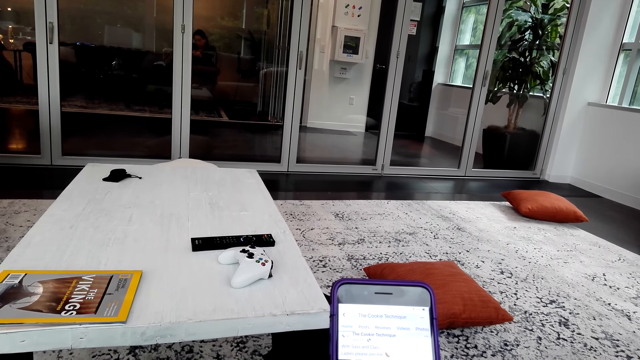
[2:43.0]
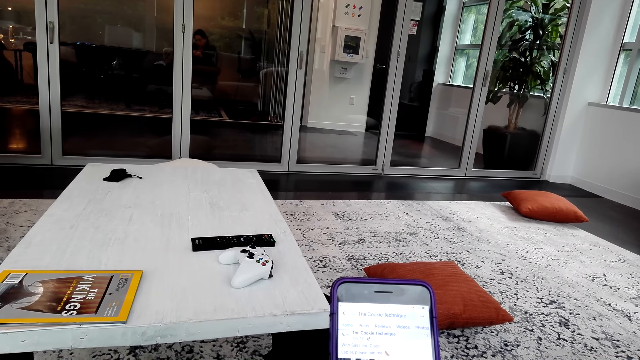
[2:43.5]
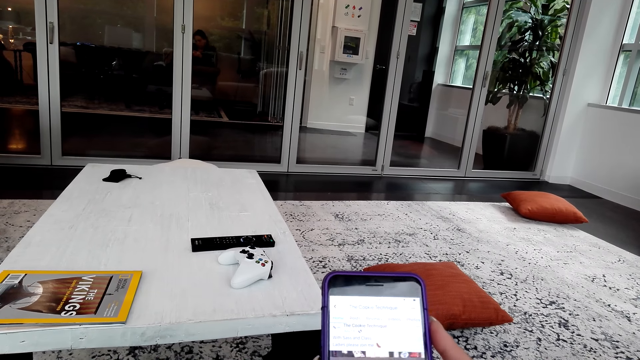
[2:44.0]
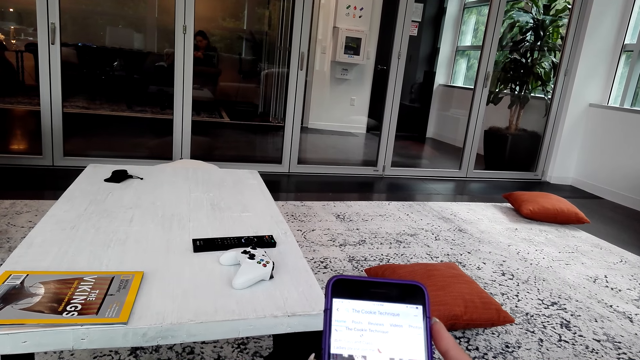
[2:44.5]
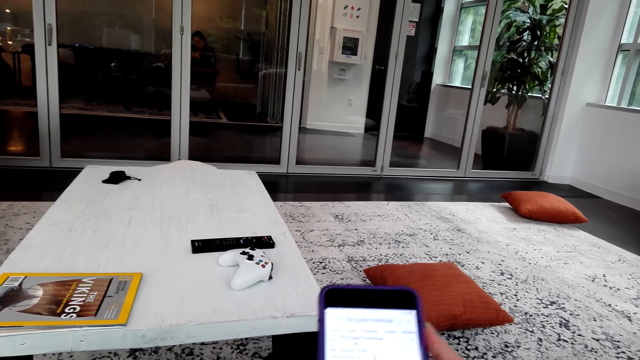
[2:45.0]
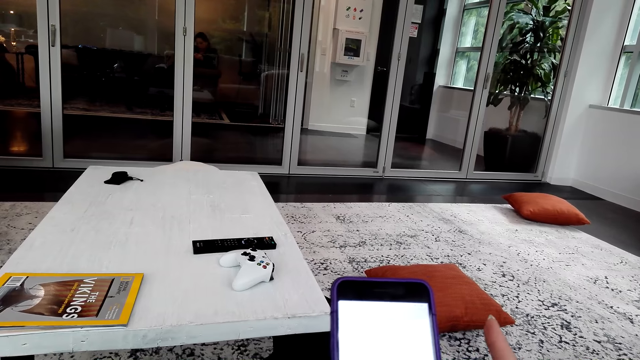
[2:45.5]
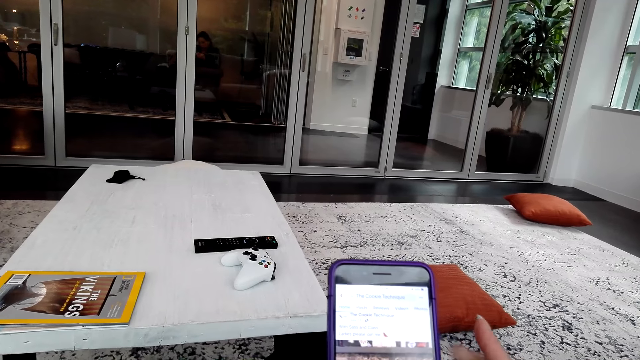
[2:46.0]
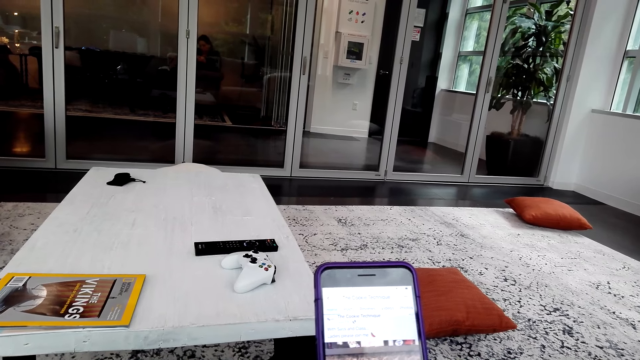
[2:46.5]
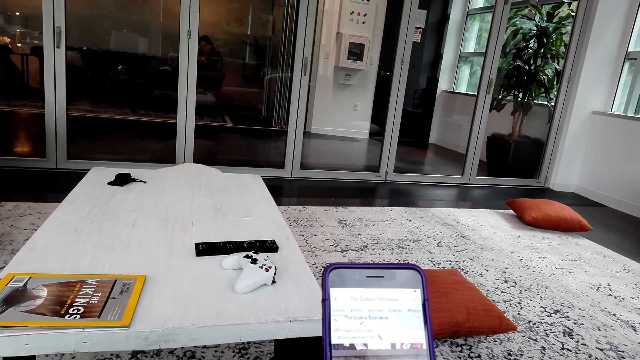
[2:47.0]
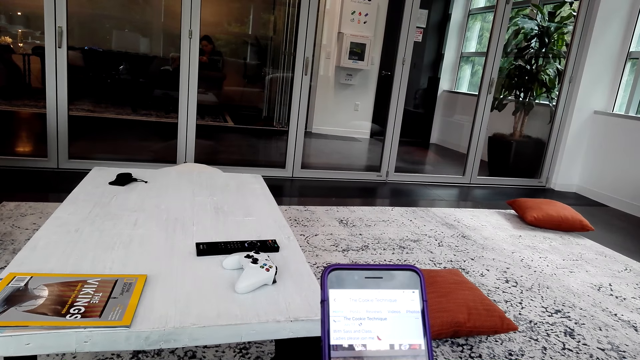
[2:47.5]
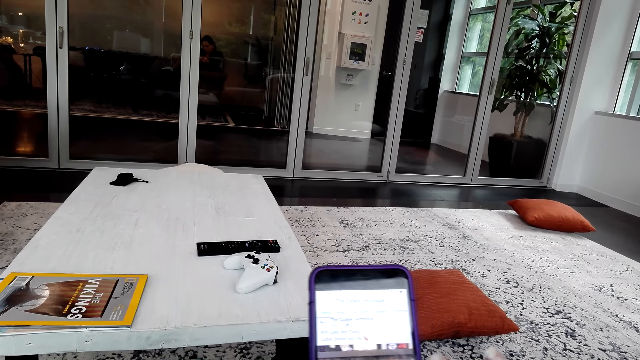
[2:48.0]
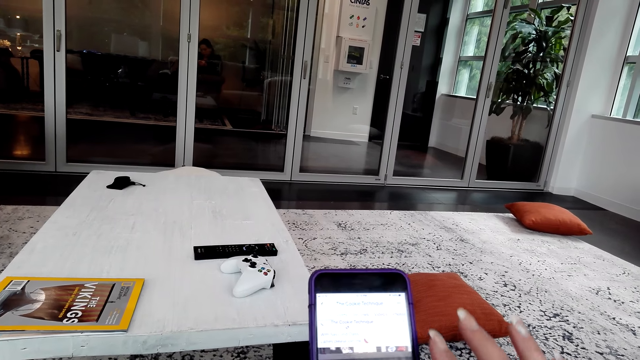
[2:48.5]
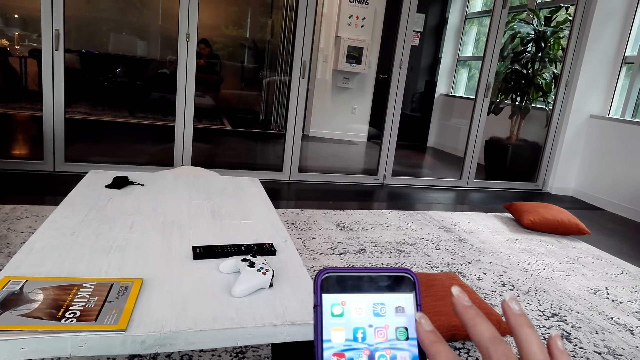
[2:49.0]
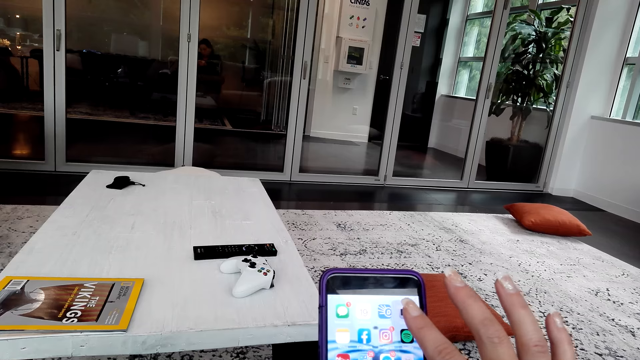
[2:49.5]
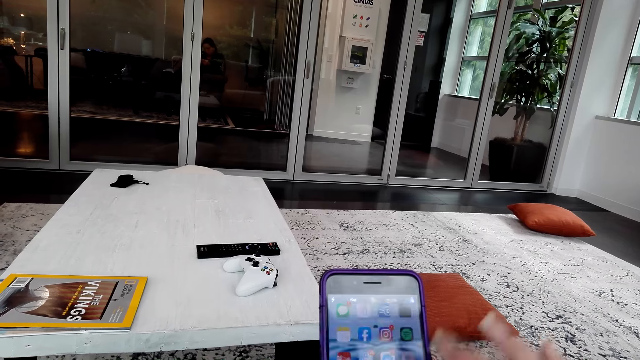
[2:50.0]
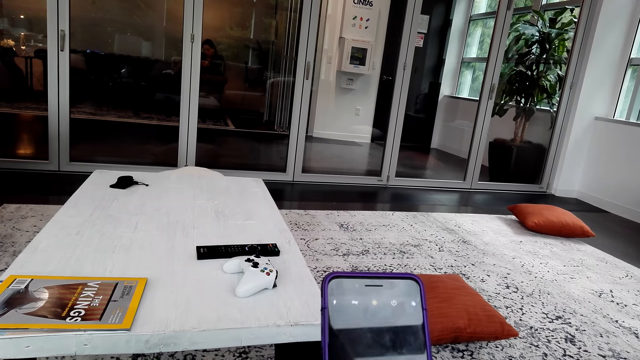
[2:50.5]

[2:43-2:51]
The camera wearer moves the right hand. They operate a phone.

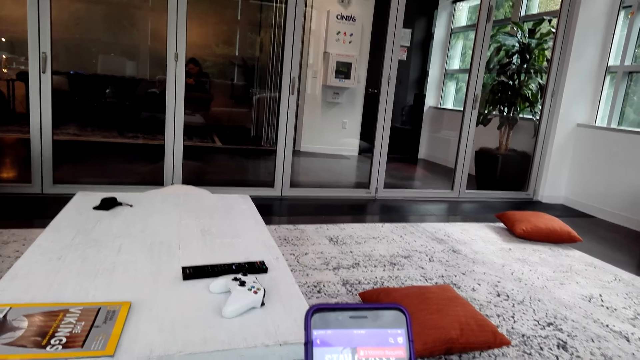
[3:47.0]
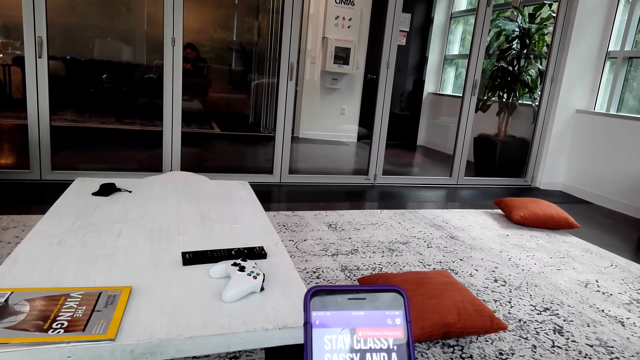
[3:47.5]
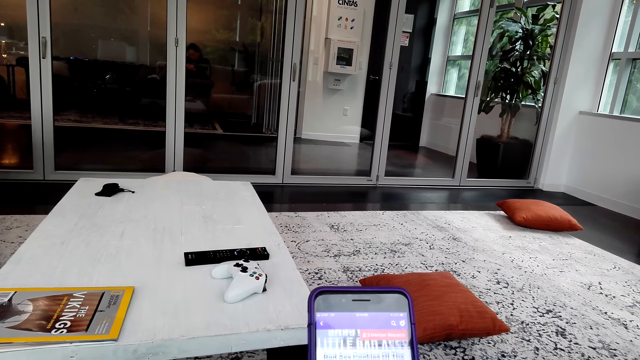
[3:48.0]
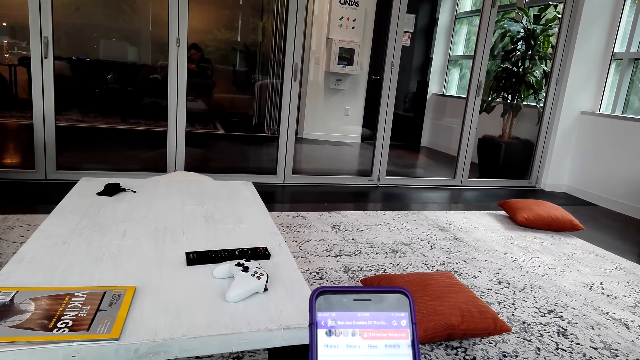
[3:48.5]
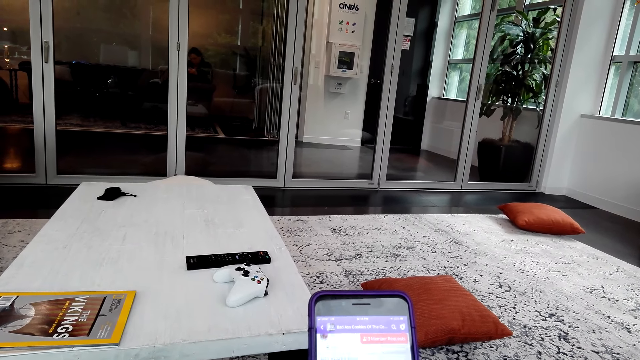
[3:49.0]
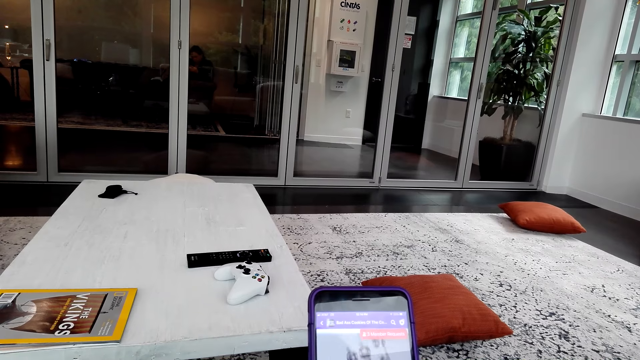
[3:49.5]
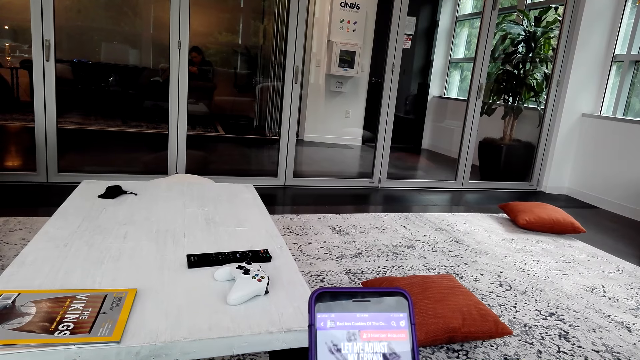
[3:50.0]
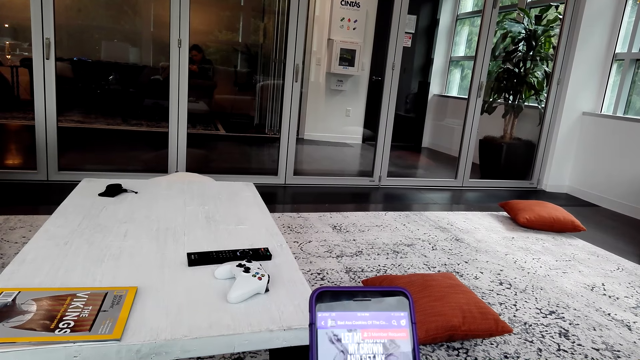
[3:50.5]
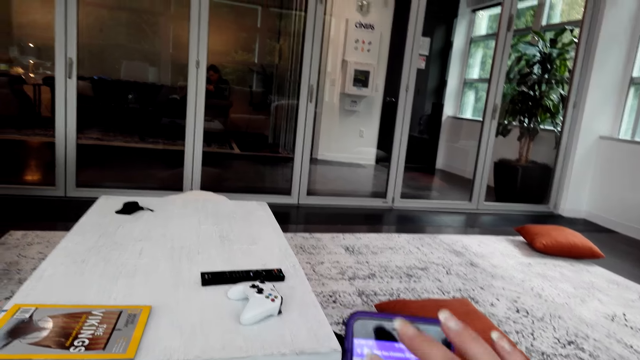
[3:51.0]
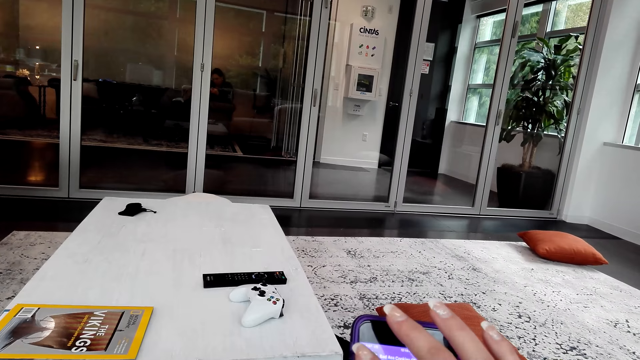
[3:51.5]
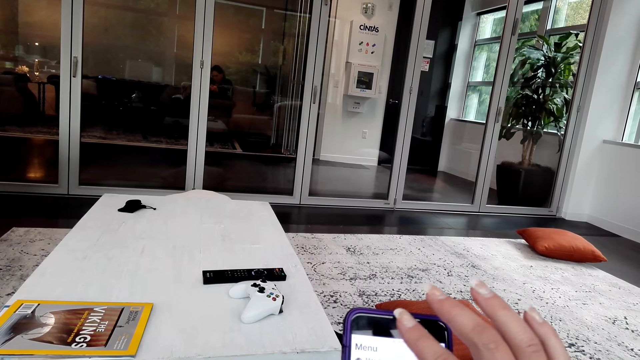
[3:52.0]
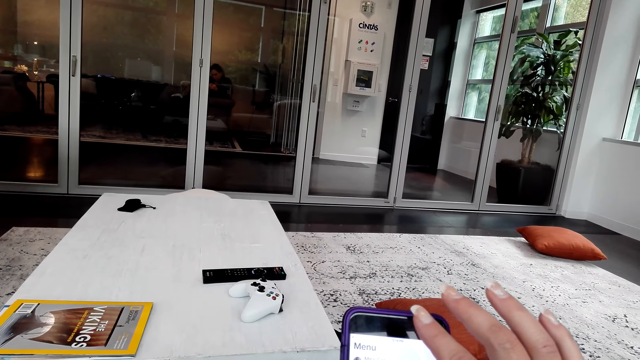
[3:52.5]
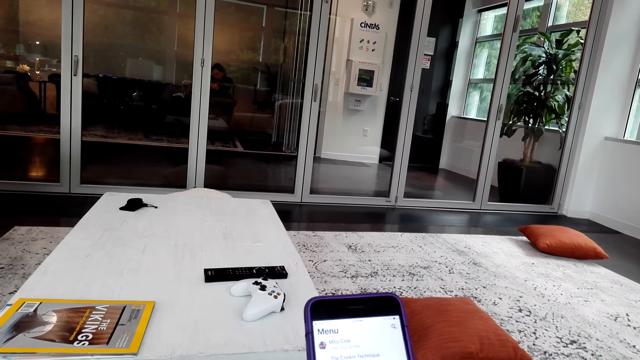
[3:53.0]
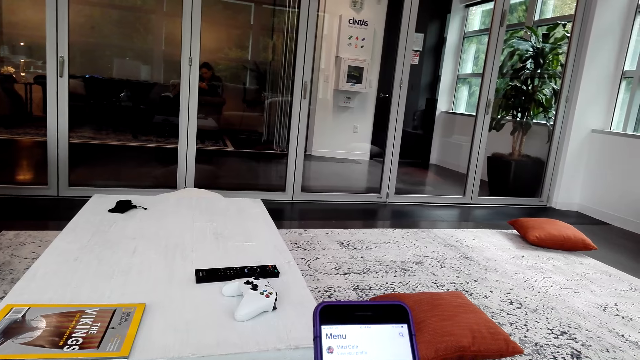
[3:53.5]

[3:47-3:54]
A man converses with the camera wearer.

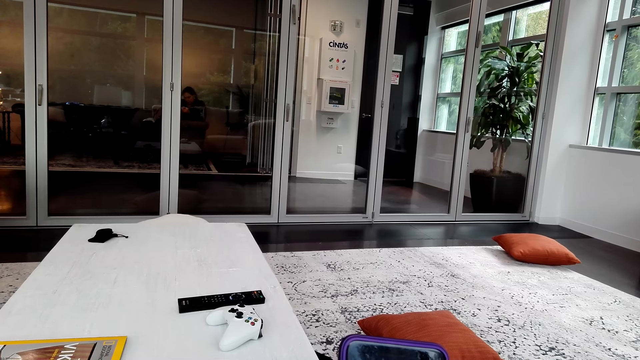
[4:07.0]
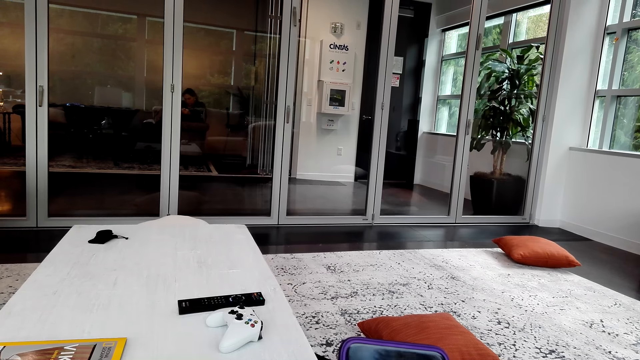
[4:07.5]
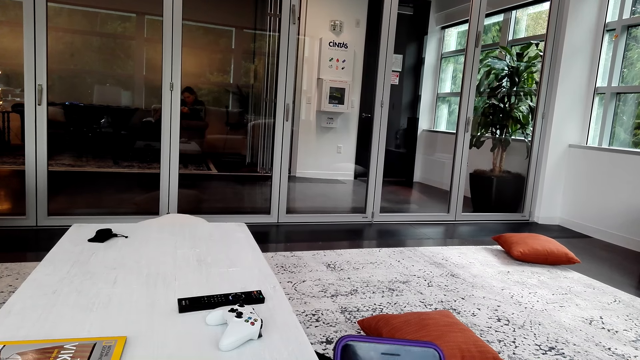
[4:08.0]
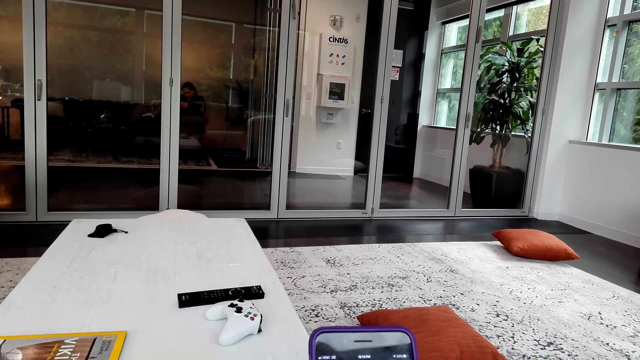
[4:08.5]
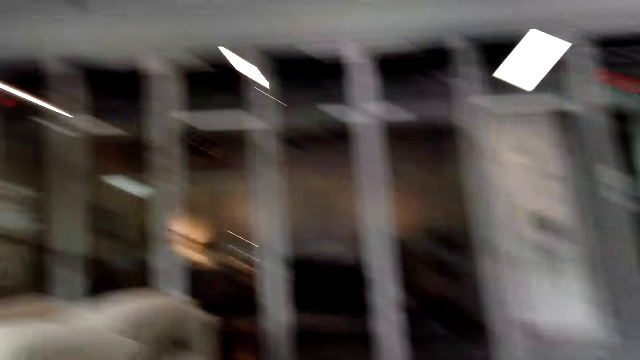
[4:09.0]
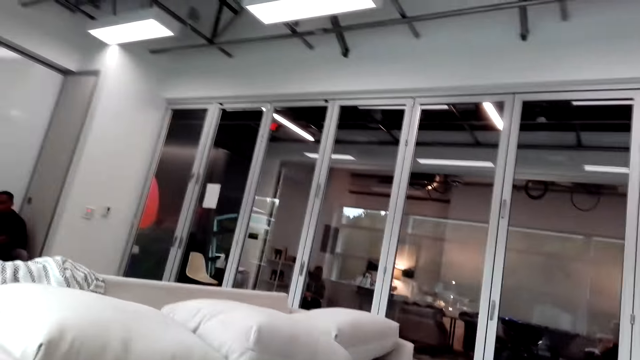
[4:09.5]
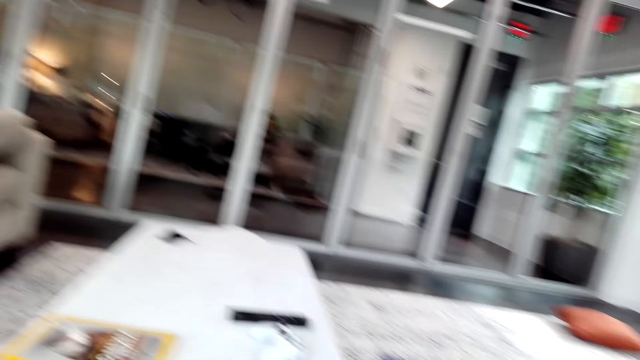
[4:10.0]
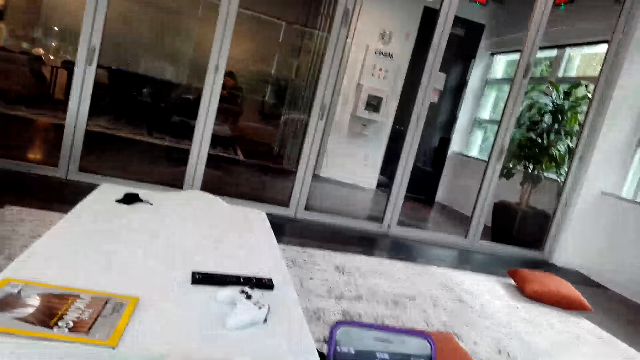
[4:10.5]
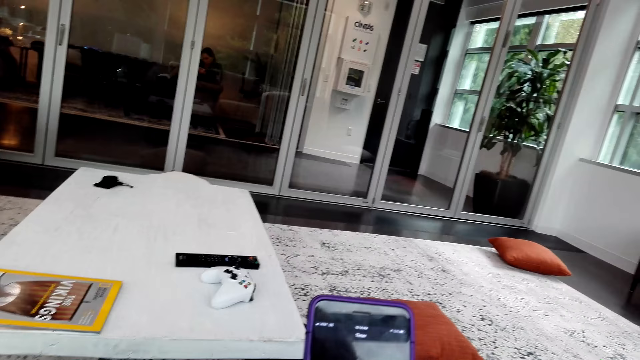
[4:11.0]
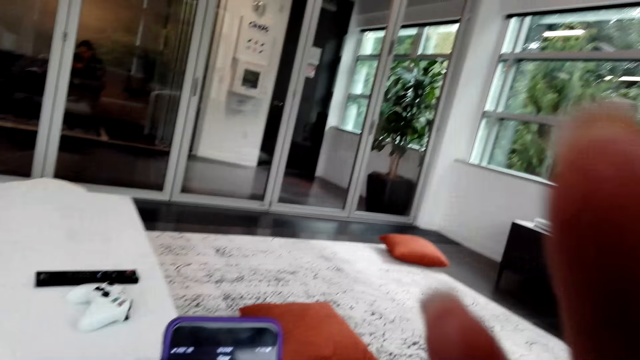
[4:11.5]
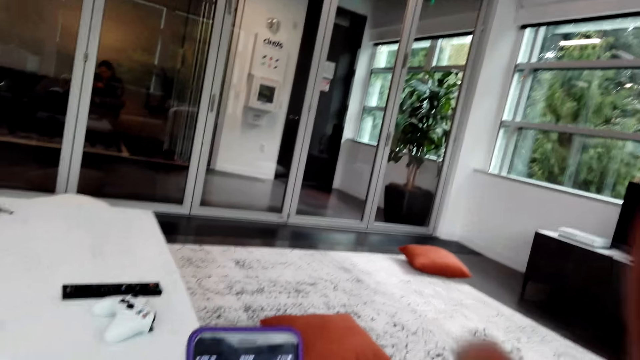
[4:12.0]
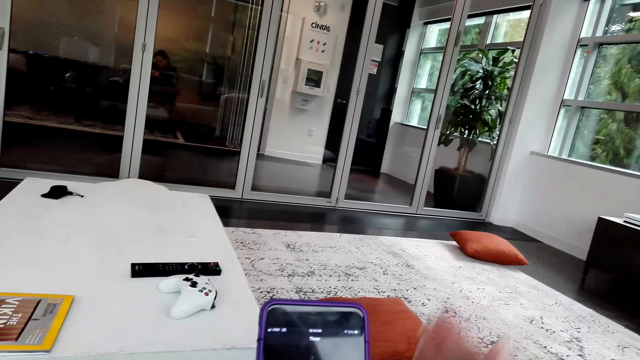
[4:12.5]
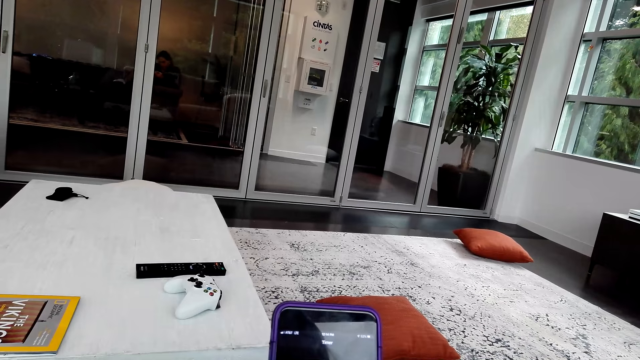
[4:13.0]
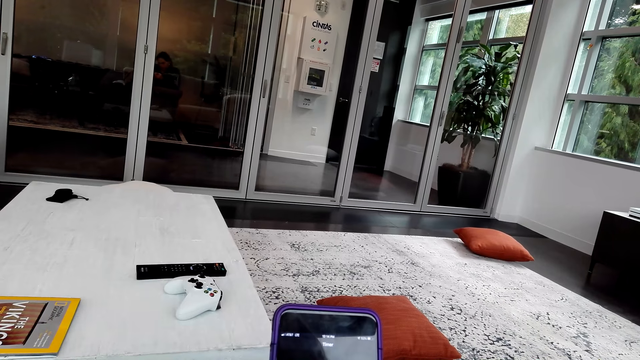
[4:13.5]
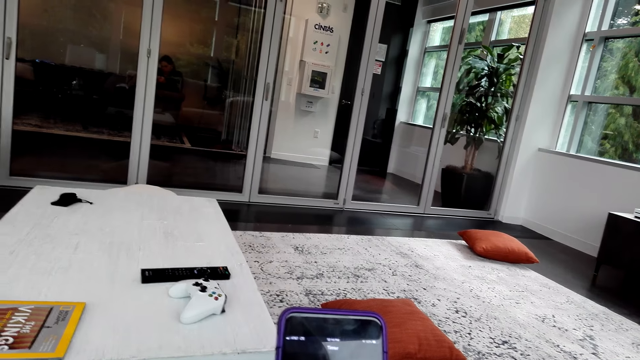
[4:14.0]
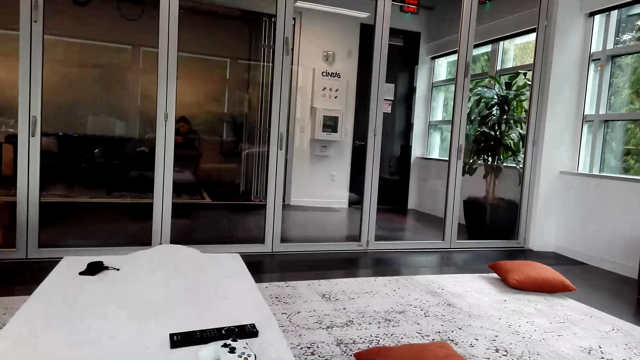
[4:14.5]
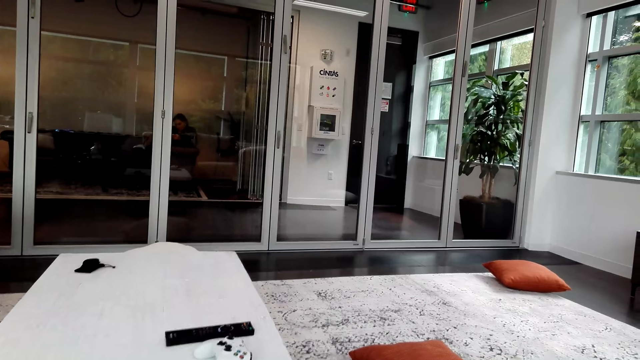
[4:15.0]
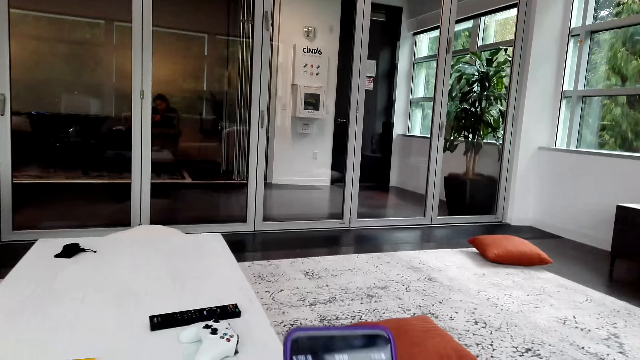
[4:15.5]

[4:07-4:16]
The camera wearer looks around. They operate a phone. They touch something. They lift the right hand. They look around. They operate the phone. They look around.
